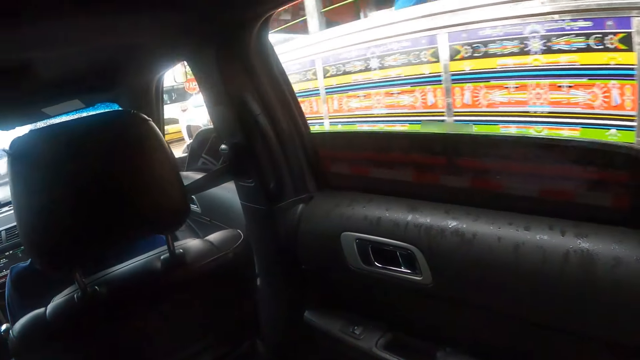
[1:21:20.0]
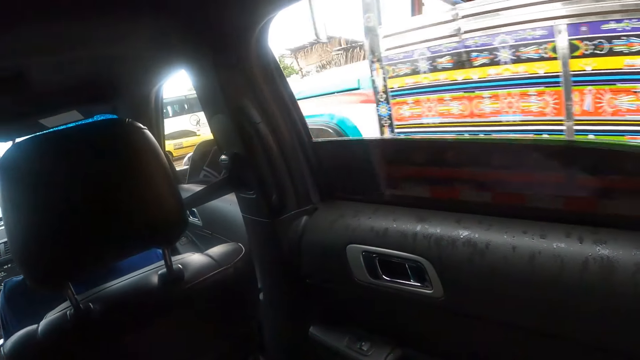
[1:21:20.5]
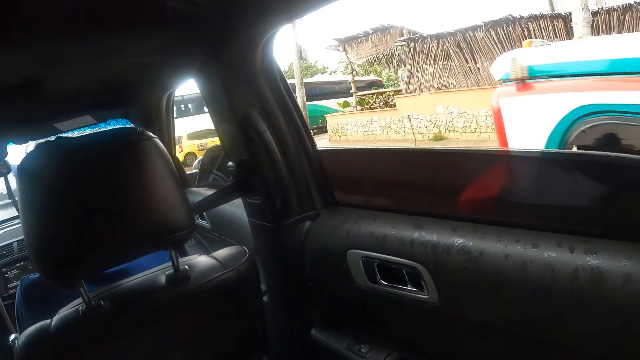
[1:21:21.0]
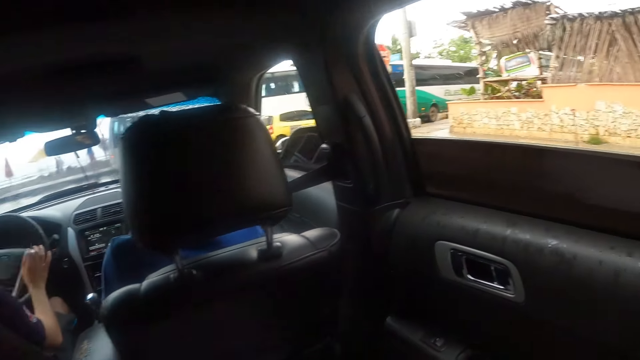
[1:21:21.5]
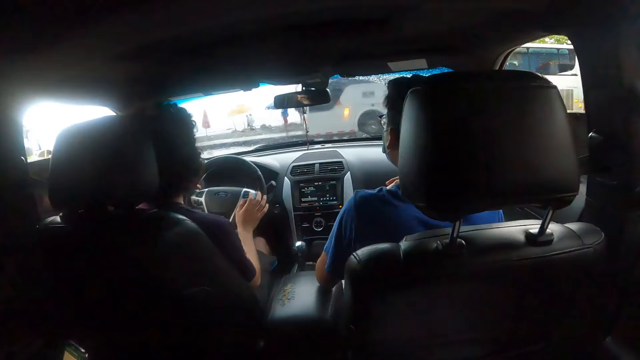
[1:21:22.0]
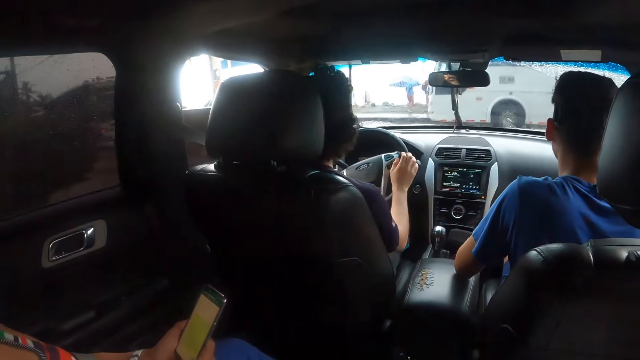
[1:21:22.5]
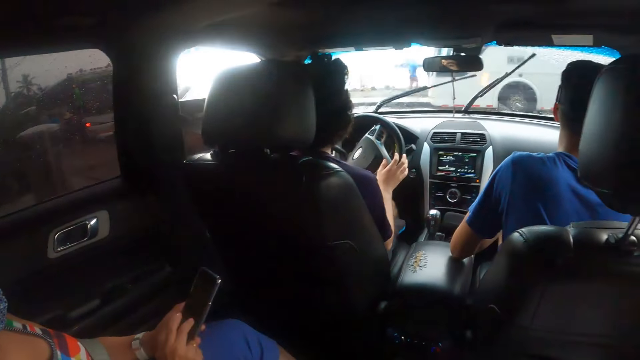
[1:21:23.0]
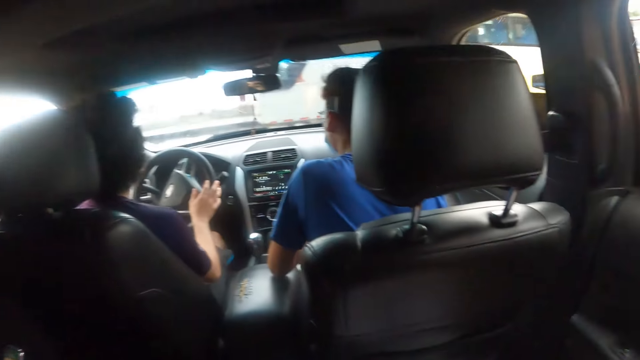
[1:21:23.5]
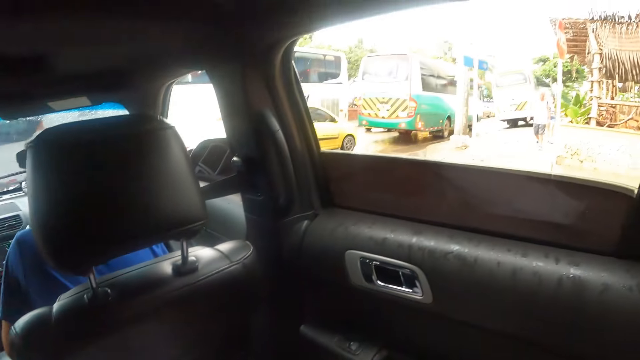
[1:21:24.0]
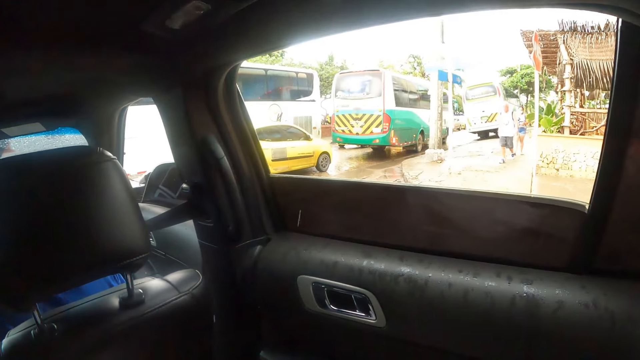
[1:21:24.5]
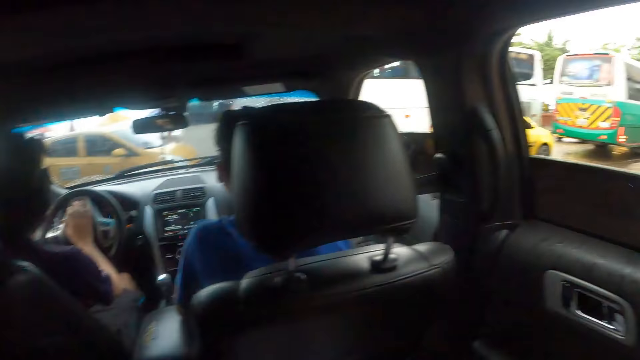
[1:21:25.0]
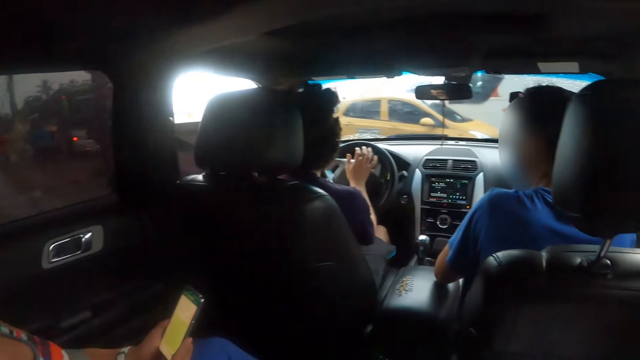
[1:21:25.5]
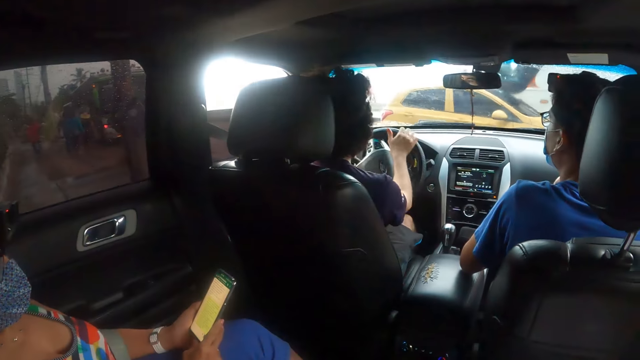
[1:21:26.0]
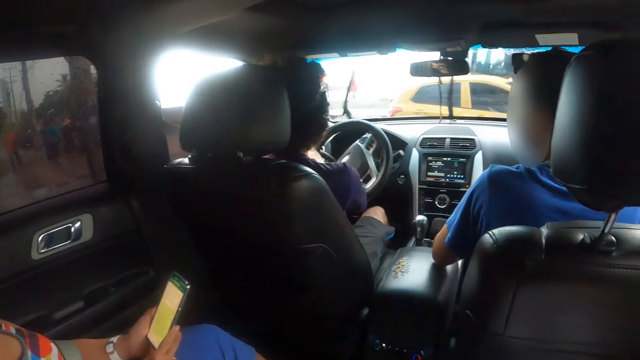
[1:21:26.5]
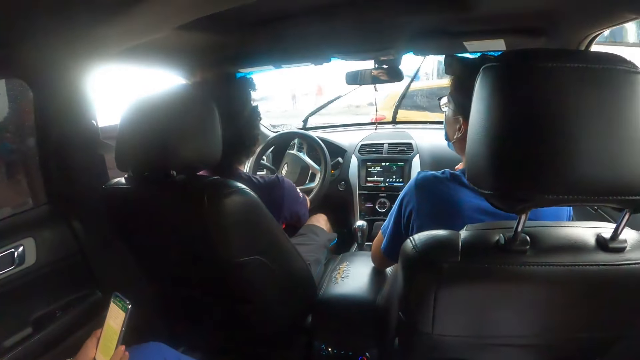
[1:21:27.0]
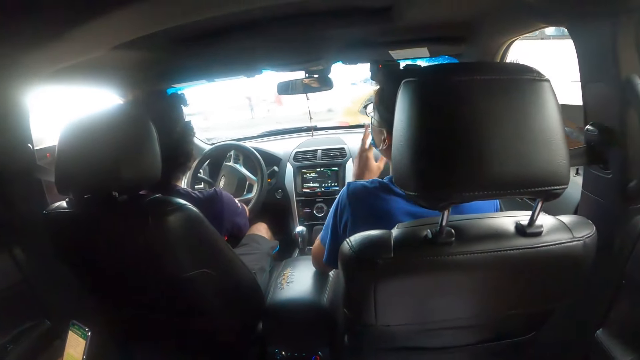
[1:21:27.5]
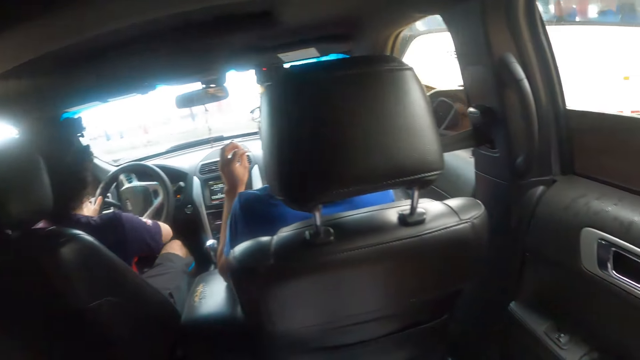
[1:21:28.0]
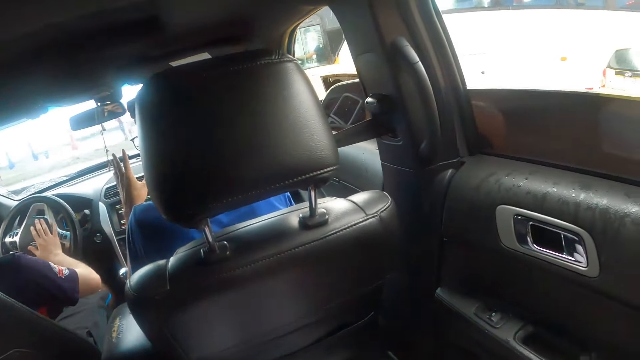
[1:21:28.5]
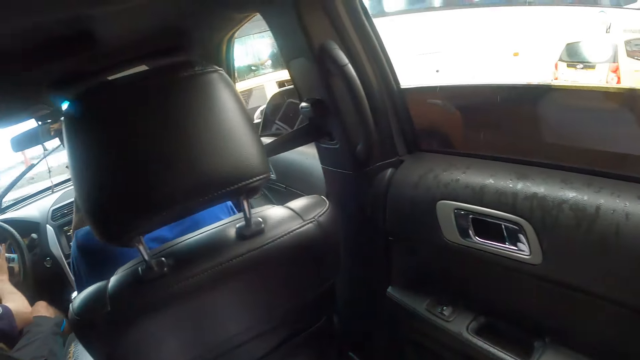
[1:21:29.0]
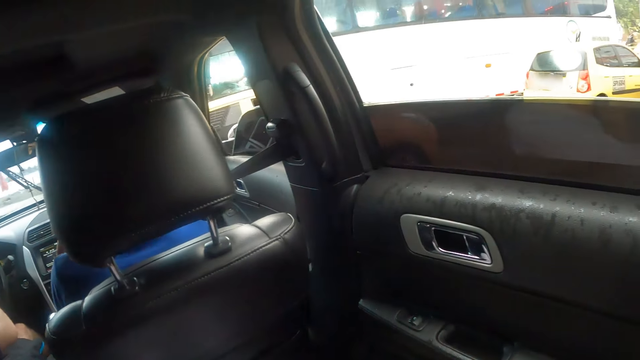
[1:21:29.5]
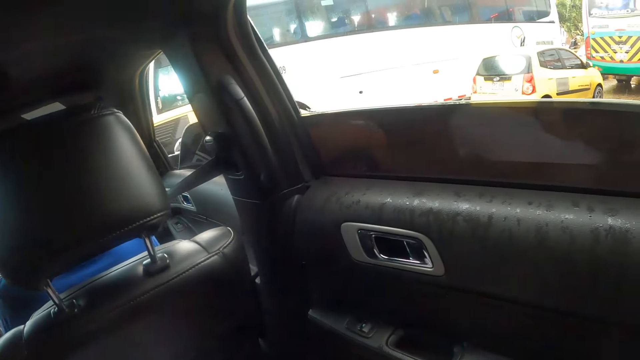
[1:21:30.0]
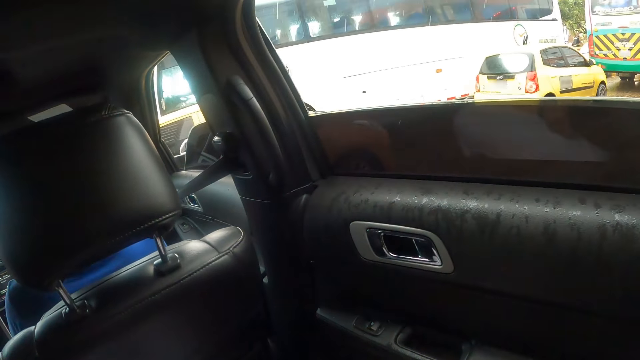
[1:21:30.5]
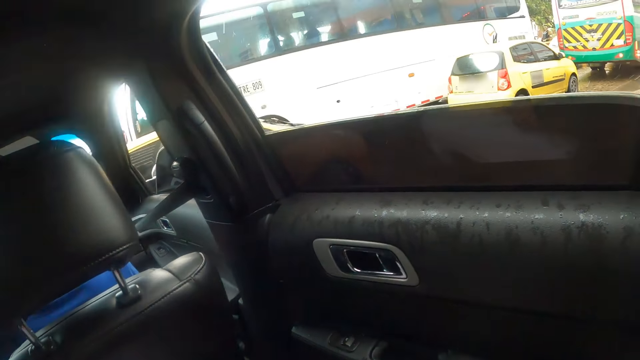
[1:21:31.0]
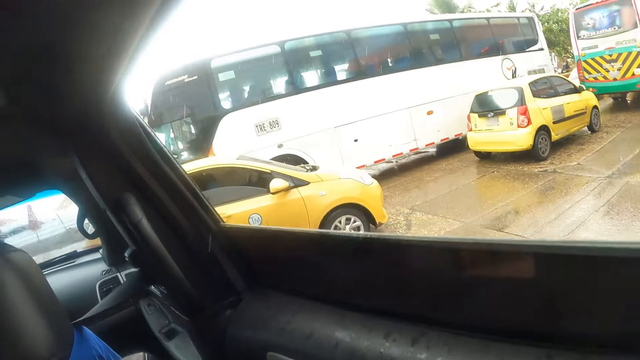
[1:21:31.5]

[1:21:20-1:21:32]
The camera wearer looks at a woman. The woman operates a phone. The camera wearer looks at the road. They look at the woman. They look at the window.

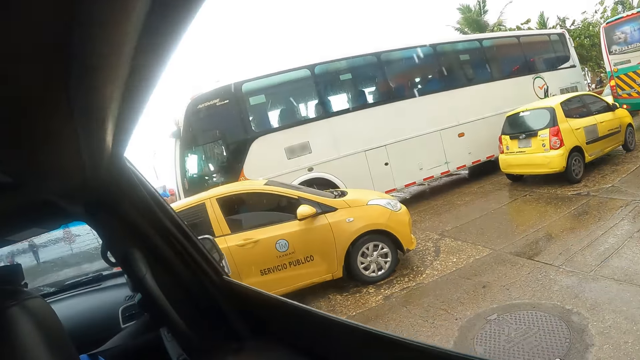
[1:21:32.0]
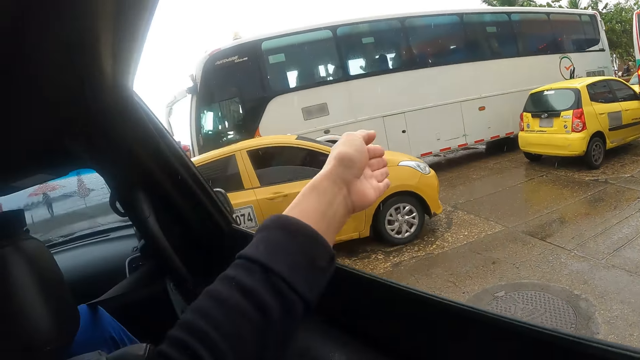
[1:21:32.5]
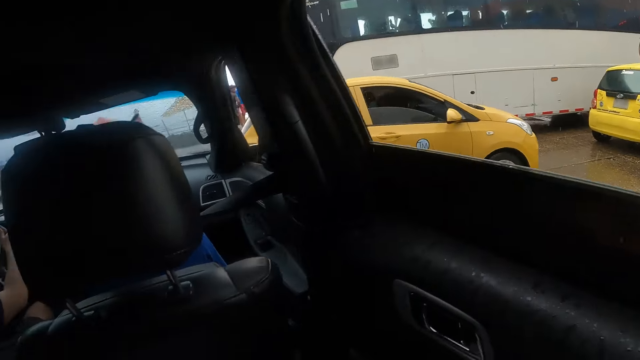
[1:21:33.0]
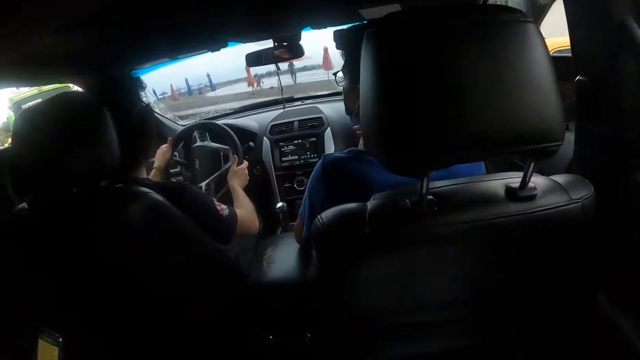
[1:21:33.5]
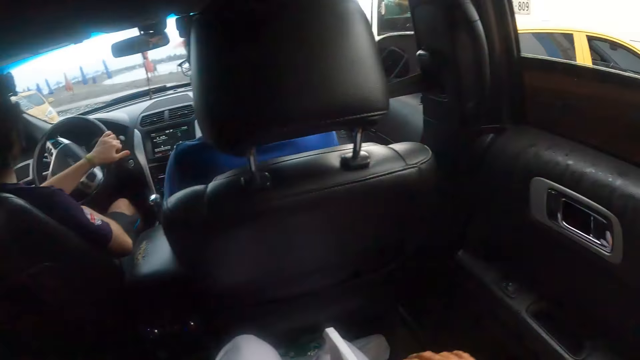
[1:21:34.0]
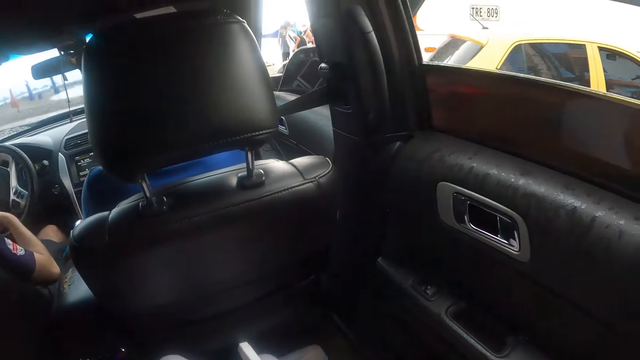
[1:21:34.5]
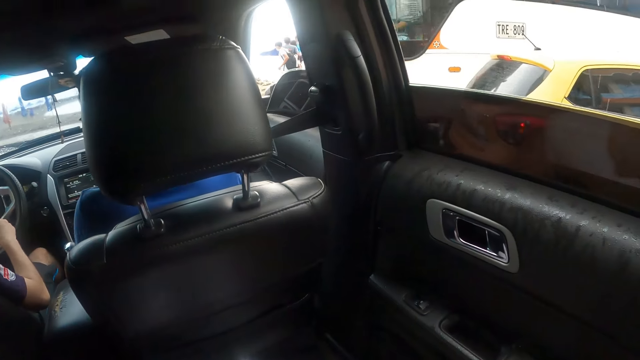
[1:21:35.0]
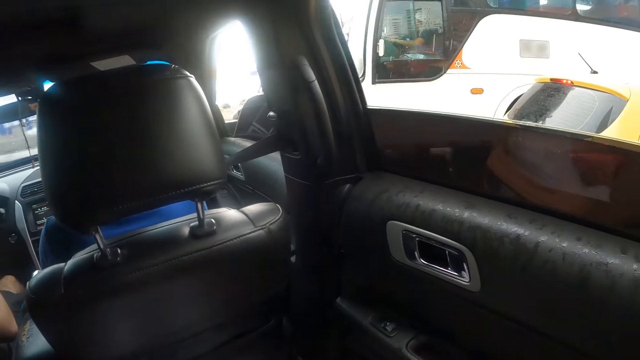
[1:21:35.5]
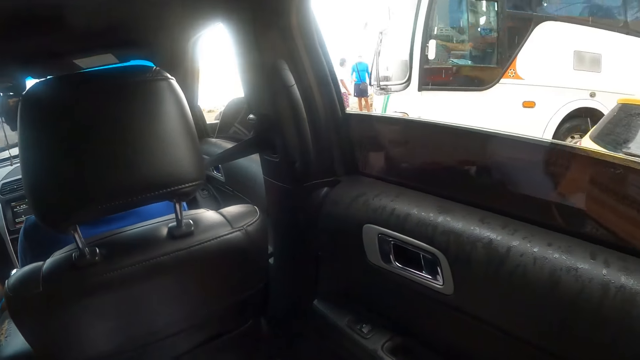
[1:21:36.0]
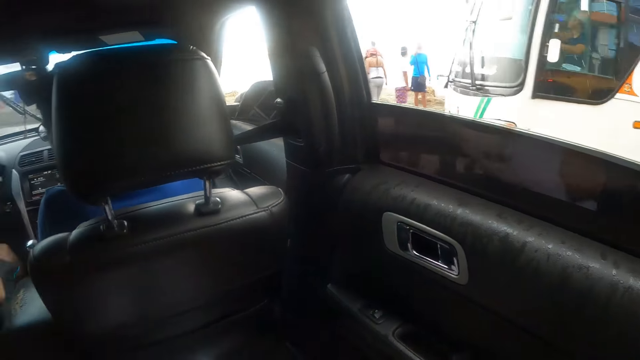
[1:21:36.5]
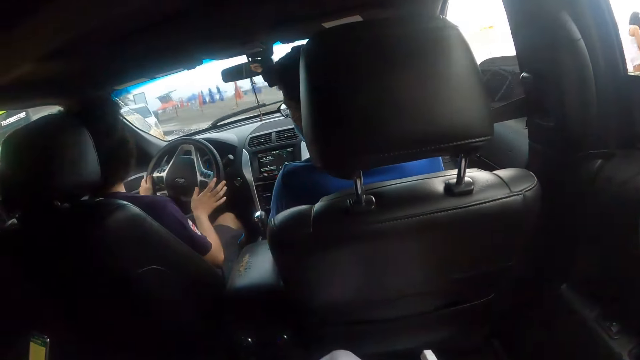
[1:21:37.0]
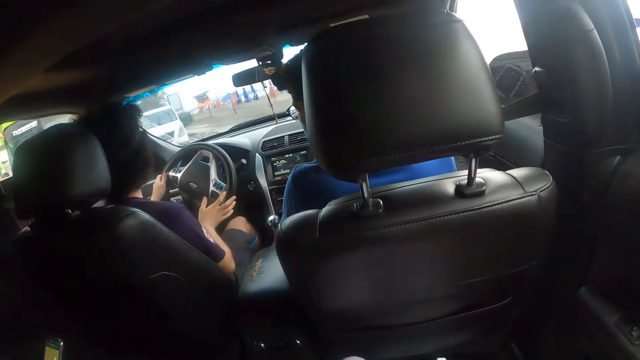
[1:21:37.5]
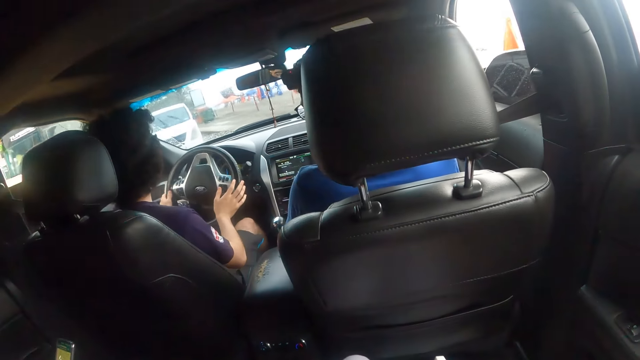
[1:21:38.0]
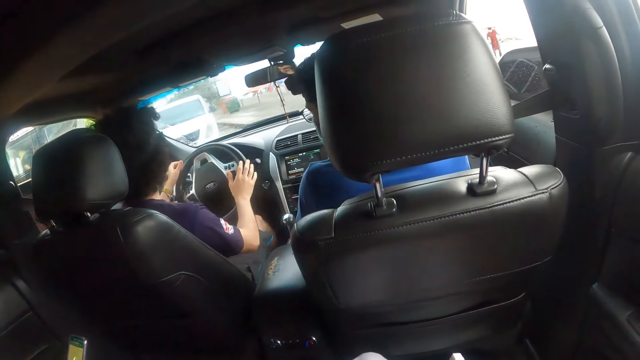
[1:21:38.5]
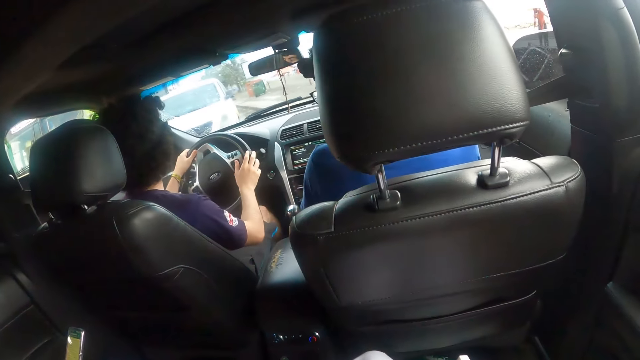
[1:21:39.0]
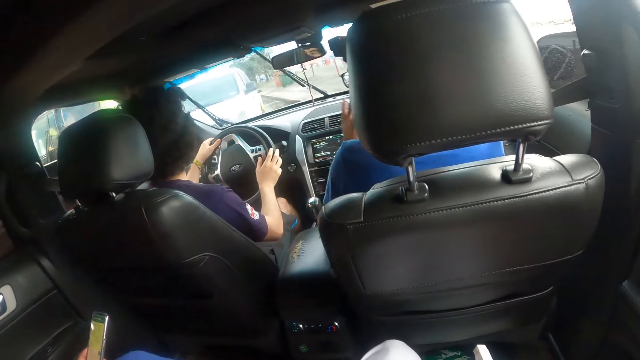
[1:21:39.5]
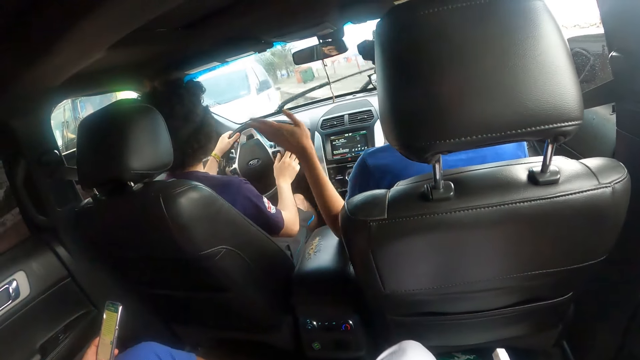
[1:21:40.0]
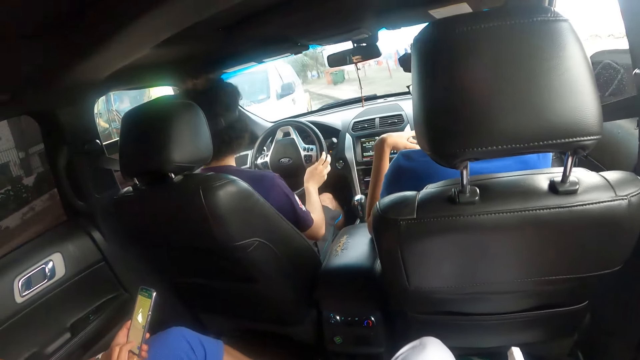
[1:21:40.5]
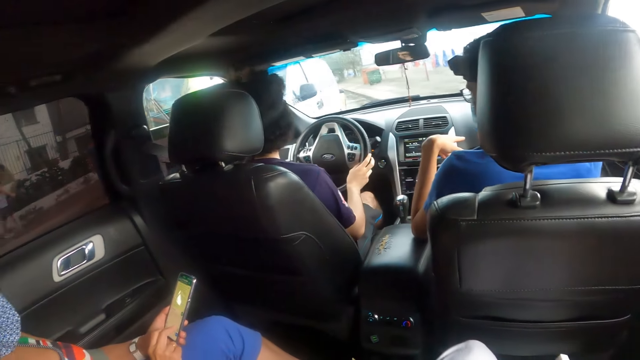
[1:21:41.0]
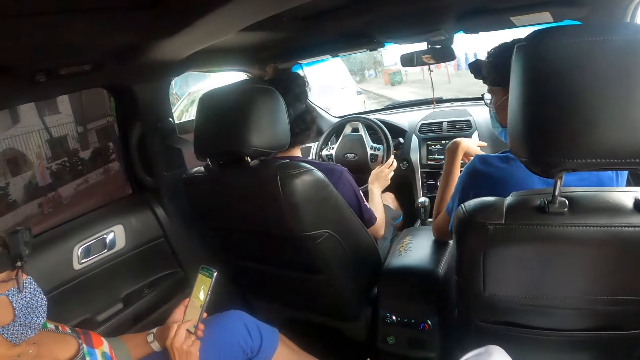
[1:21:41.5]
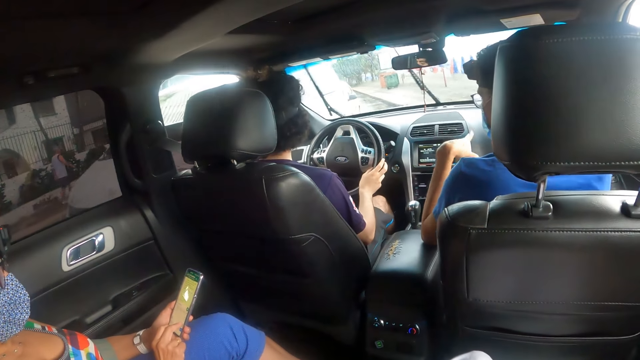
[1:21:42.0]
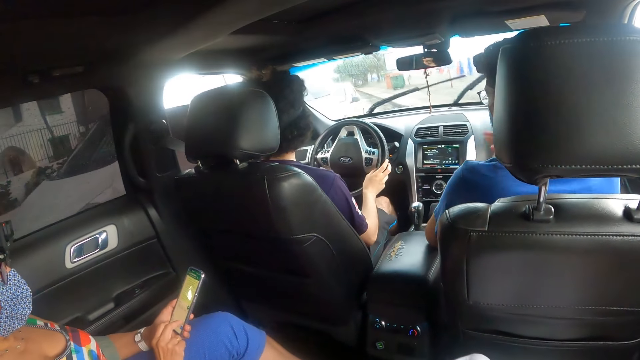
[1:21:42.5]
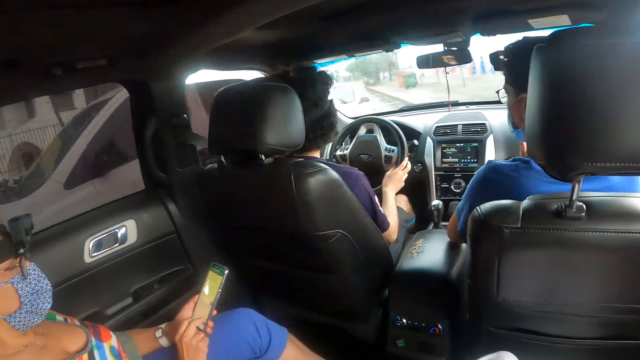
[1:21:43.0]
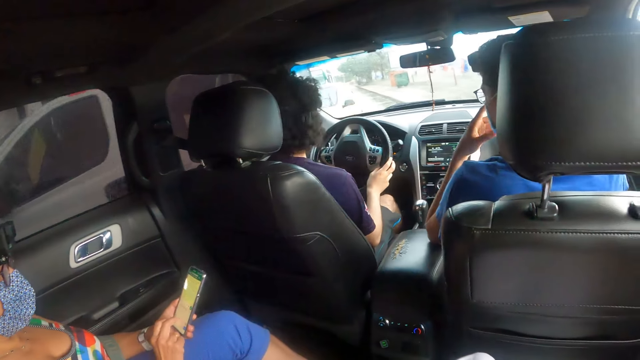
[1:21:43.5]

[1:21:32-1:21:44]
The camera wearer moves a hand at the window. They look at the colleagues. They look at the window. They look around. They look at the colleagues. A man drives a vehicle. Another man moves a hand. The camera wearer looks at a woman.
